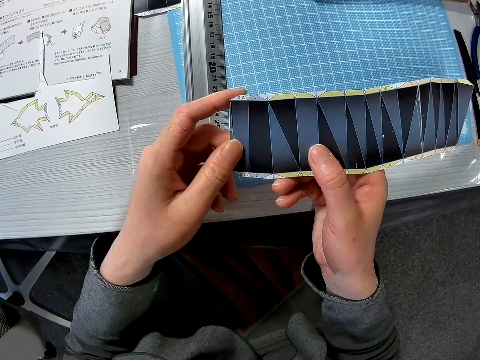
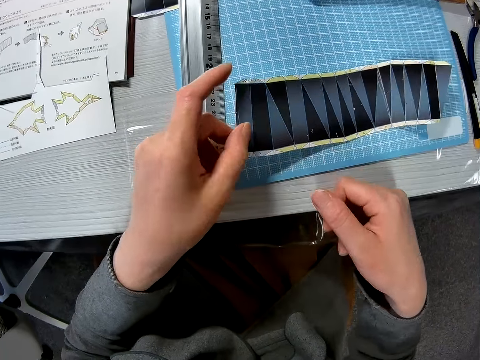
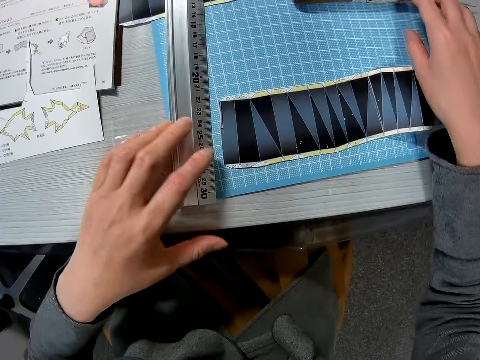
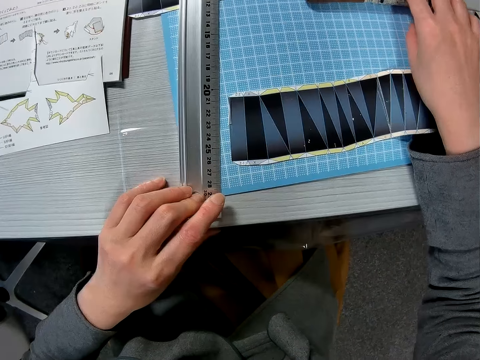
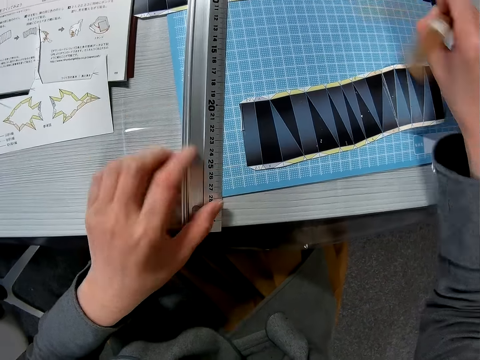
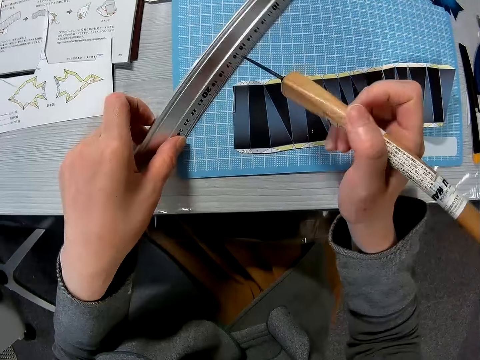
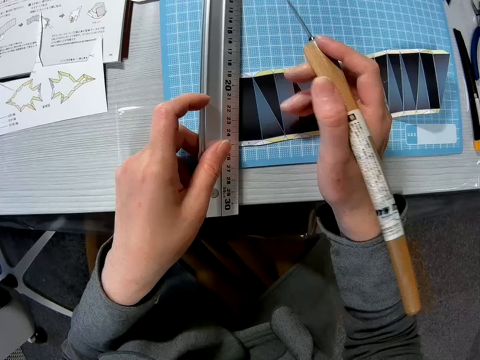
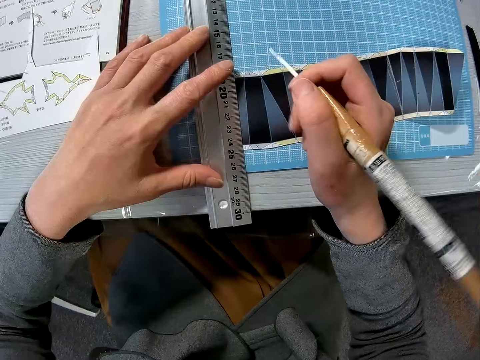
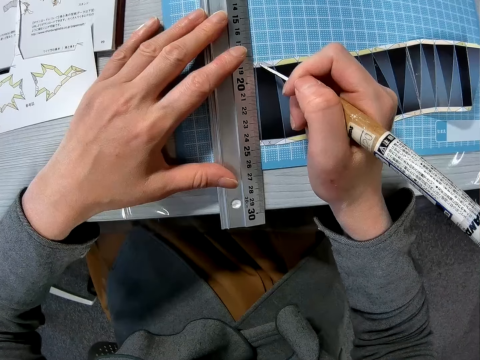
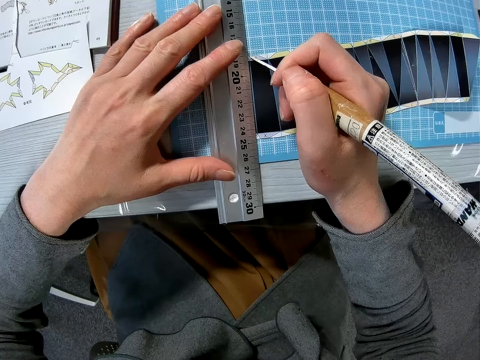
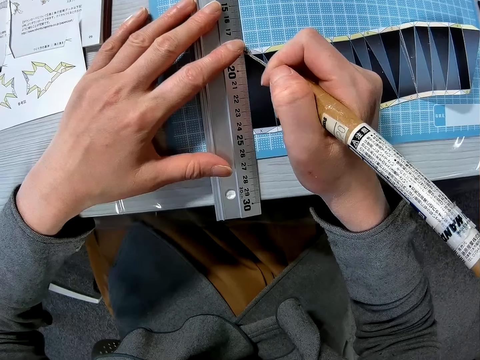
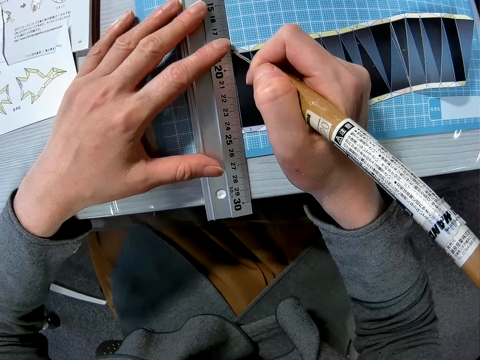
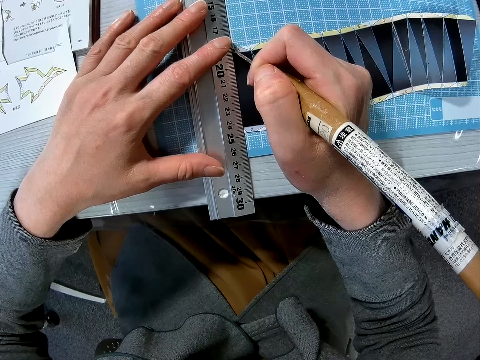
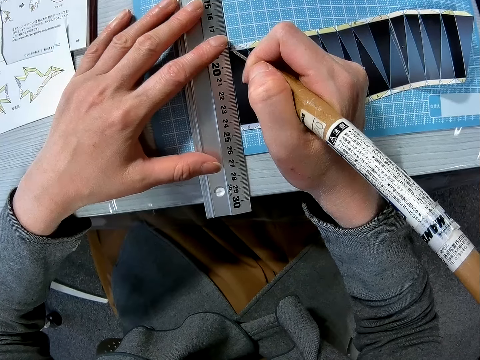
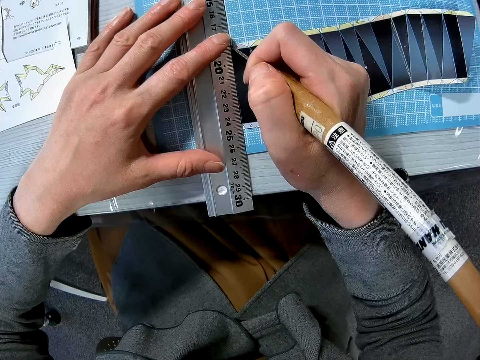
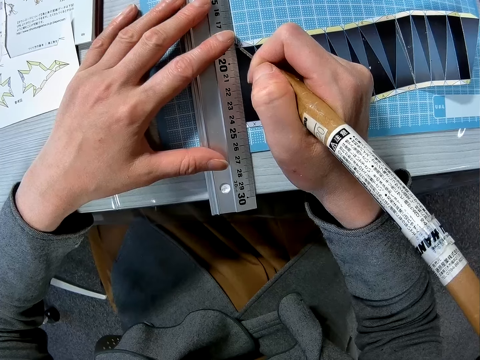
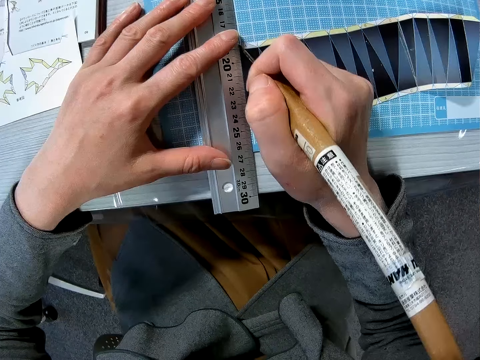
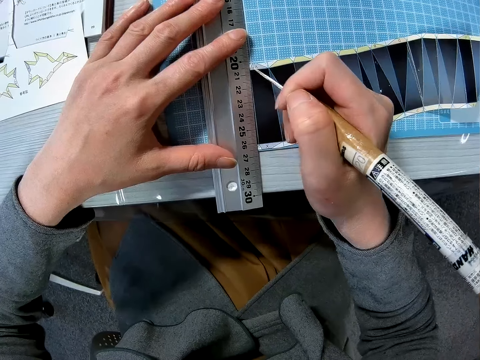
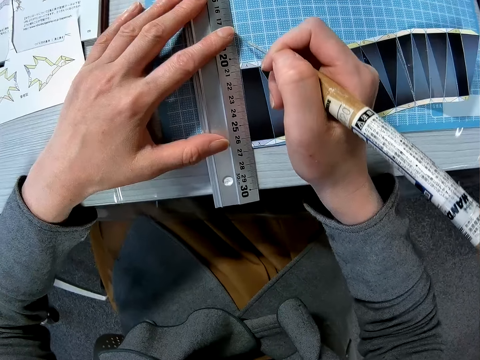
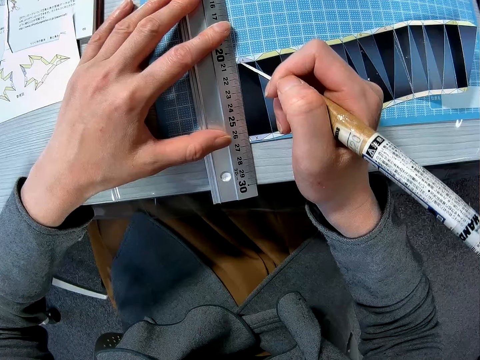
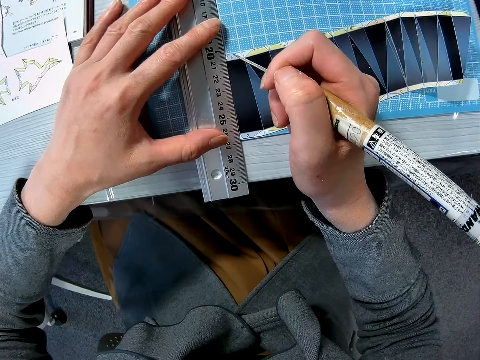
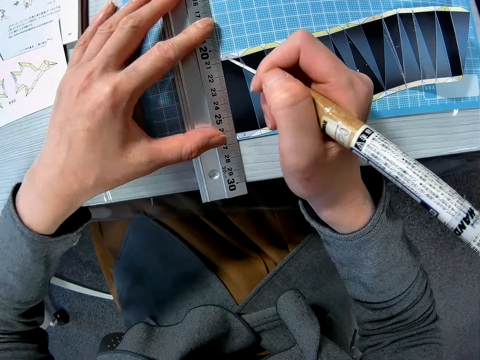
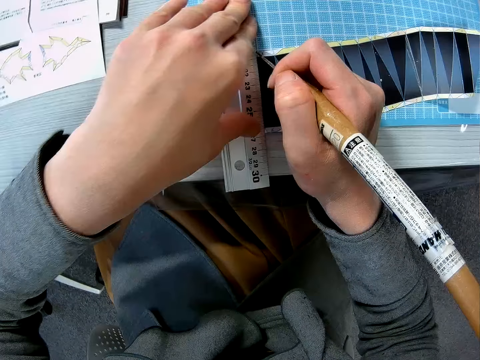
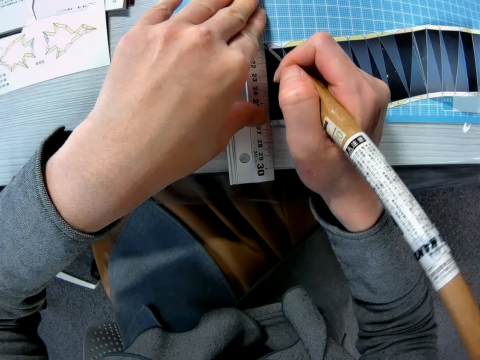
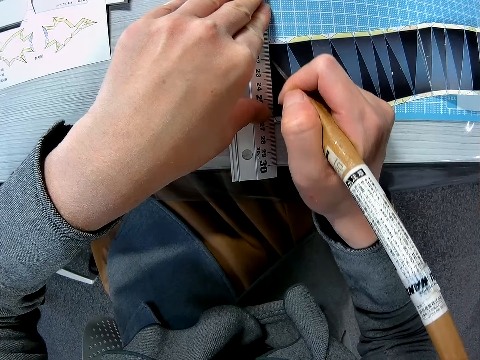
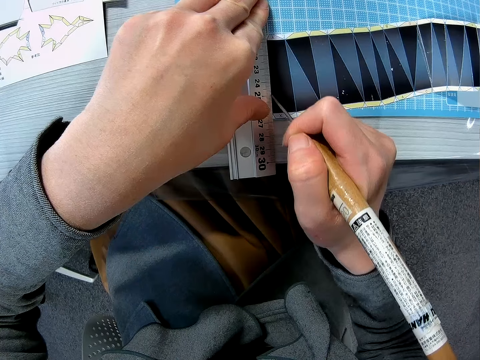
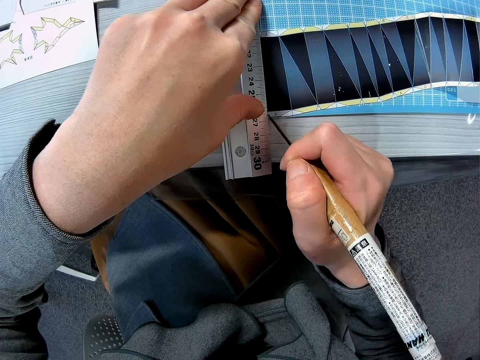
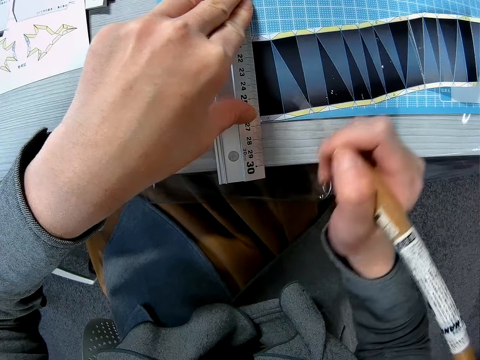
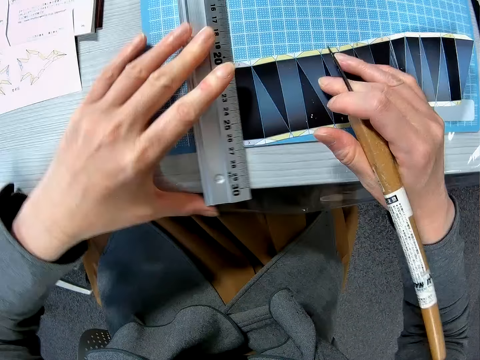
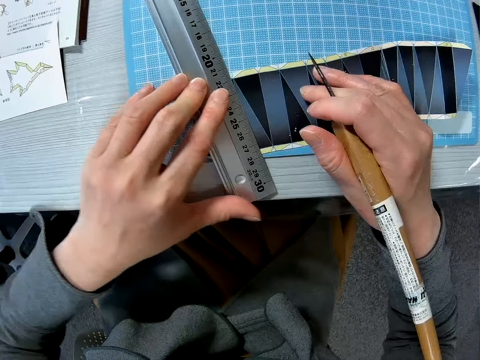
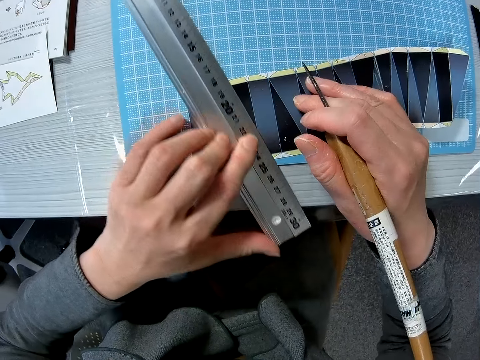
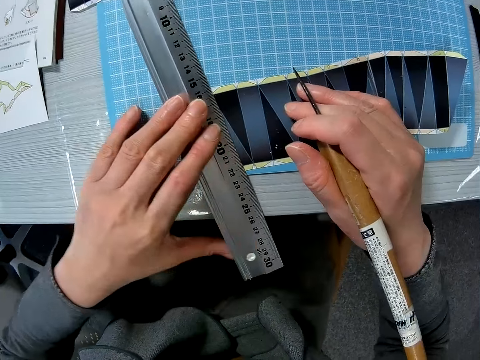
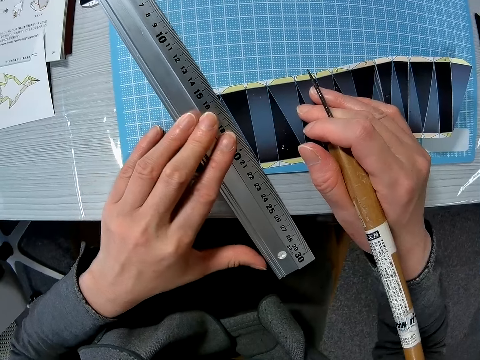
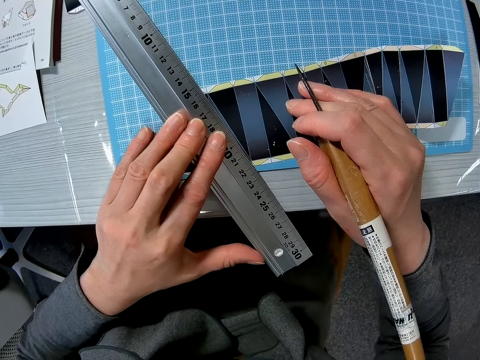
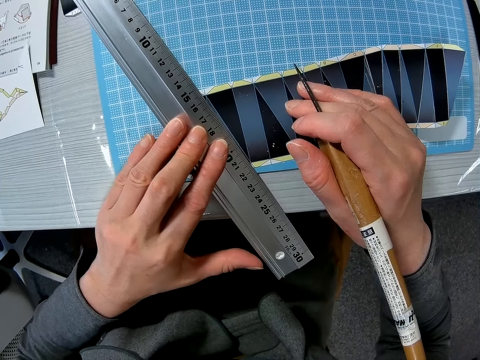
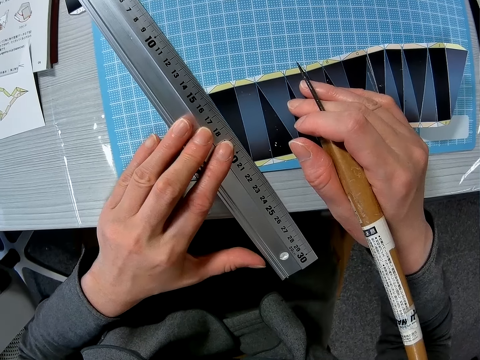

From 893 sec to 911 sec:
The camera wearer places the template on the cutting mat with her left hand. She moves the craft ruler. She picks up the scratch awl from the table with her right hand. She picks up the ruler on the table with her left hand. She places the craft ruler on the template on the table. She scribes a line in the template with the scratch awl in her right hand. She adjusts the ruler with her left hand.

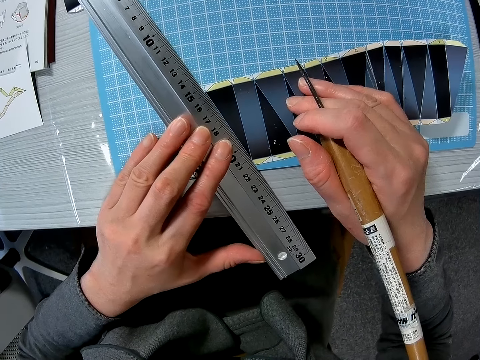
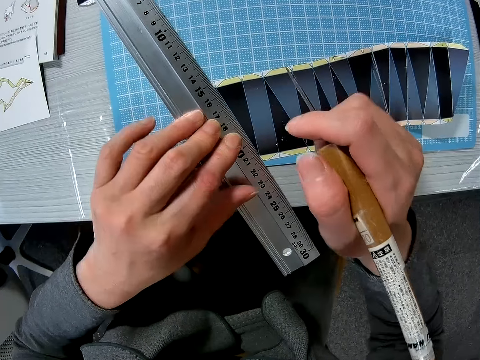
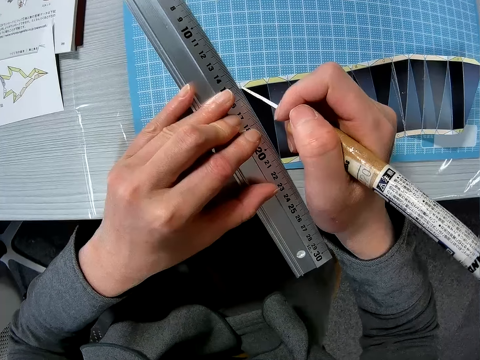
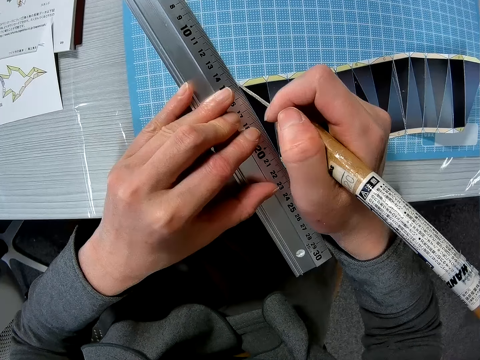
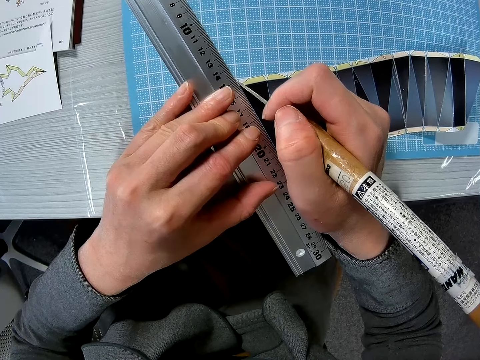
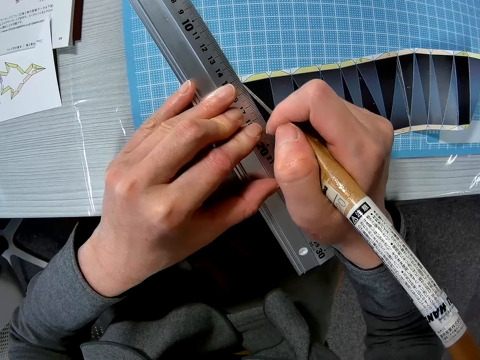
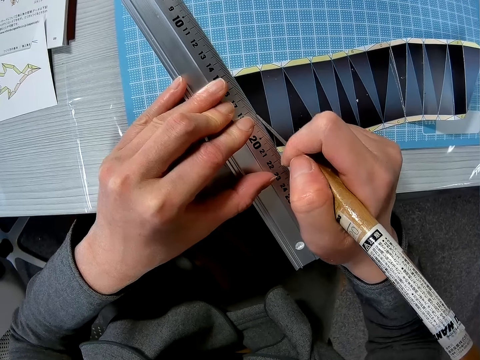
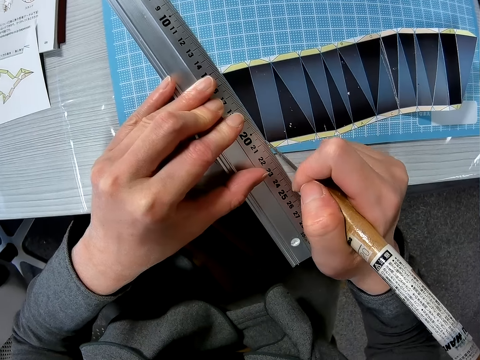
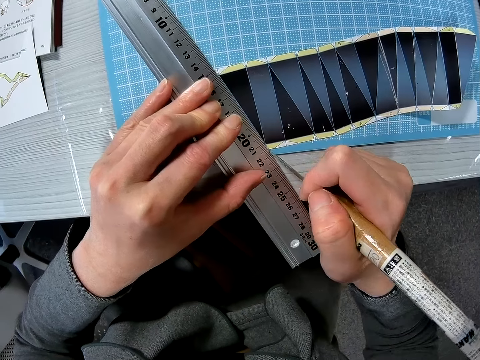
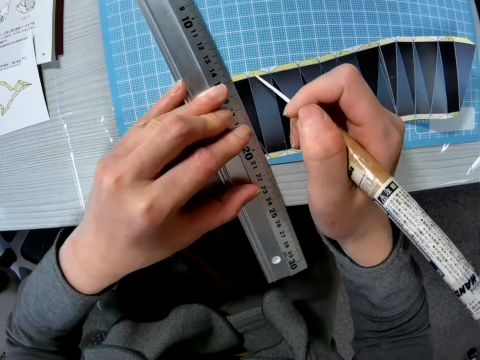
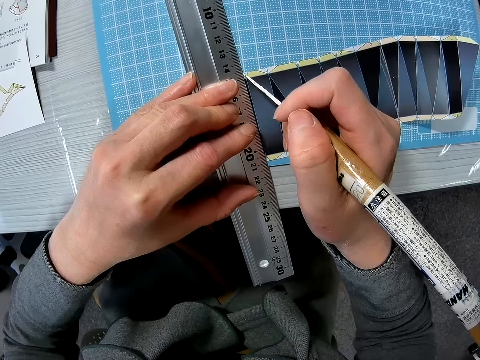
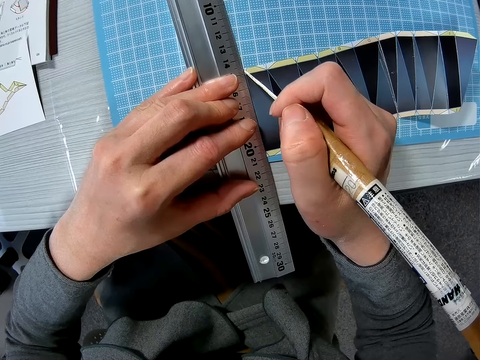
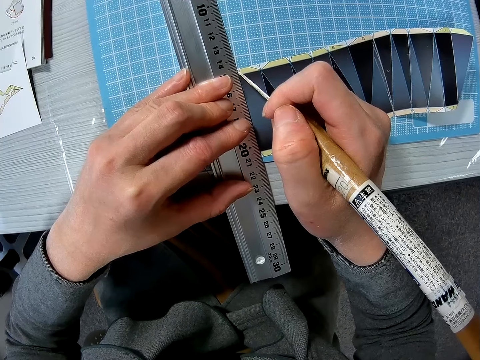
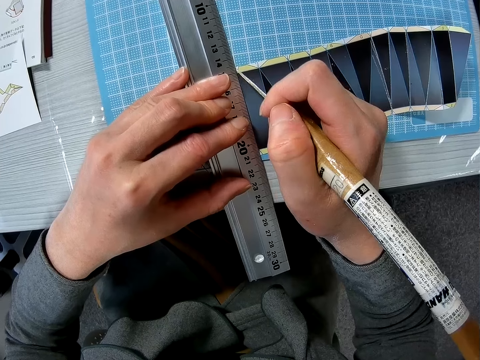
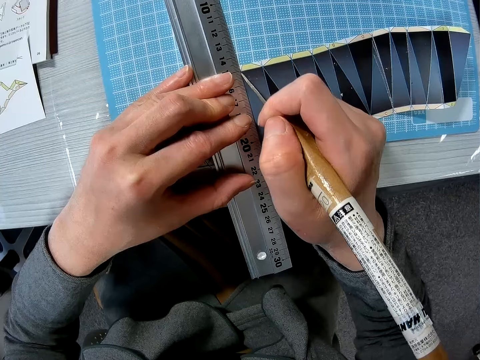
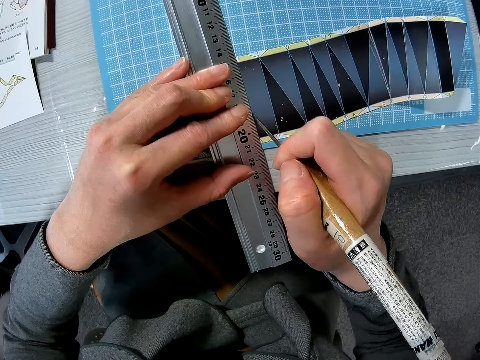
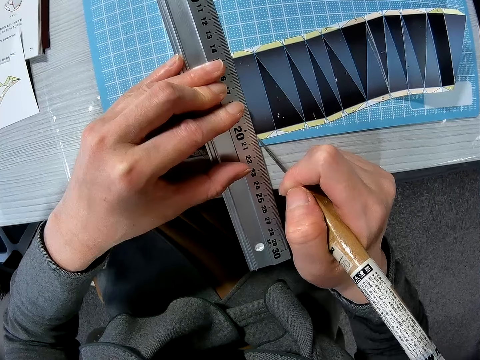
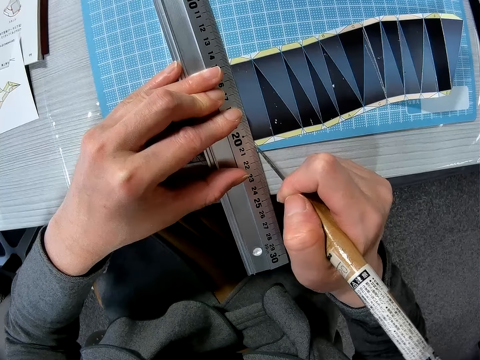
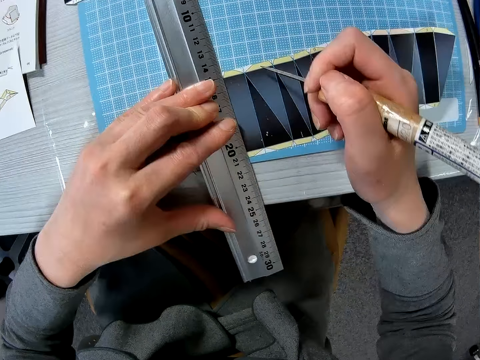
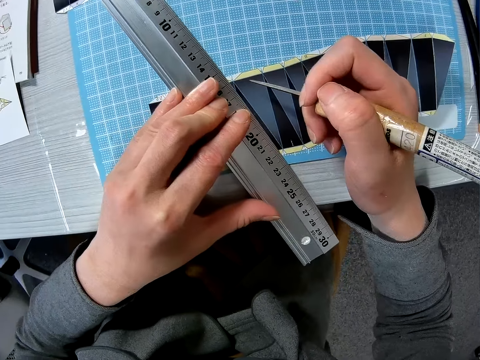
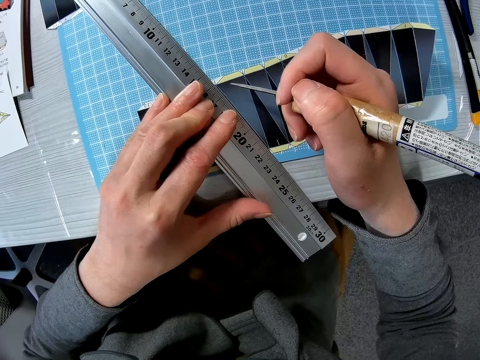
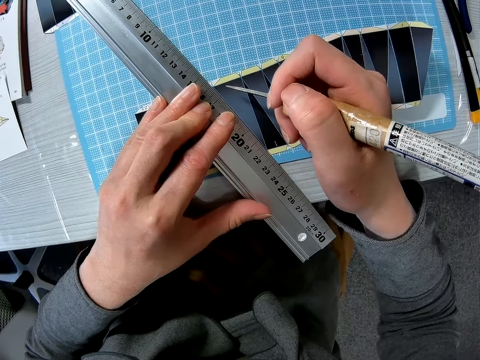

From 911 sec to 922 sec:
The camera wearer scribes a line in the template with the scratch awl in her right hand. She adjusts the ruler with her left hand. She scribes a line in the template with the scratch awl in her right hand. She adjusts the ruler with her left hand.
